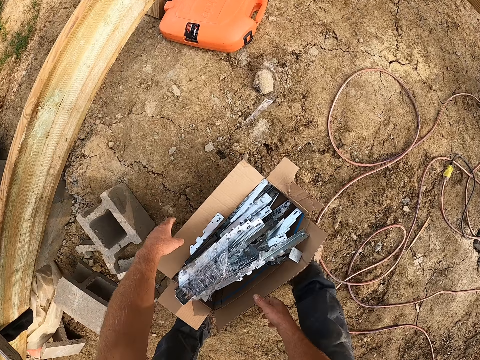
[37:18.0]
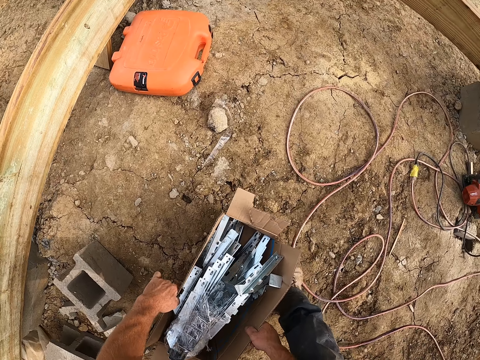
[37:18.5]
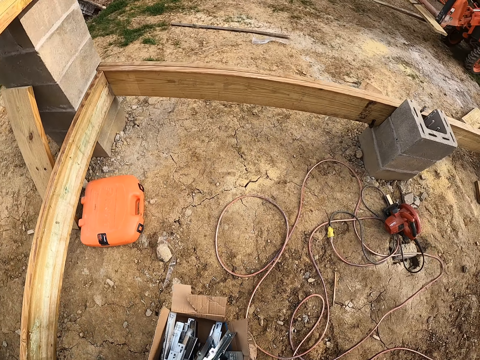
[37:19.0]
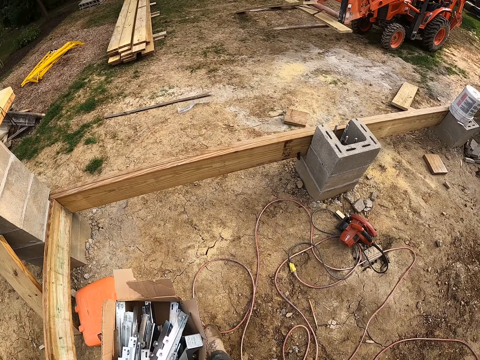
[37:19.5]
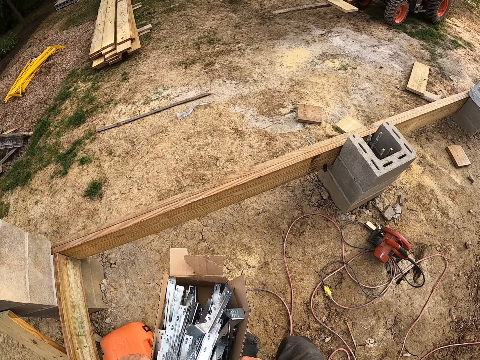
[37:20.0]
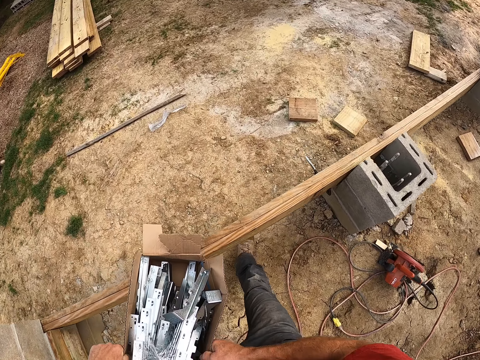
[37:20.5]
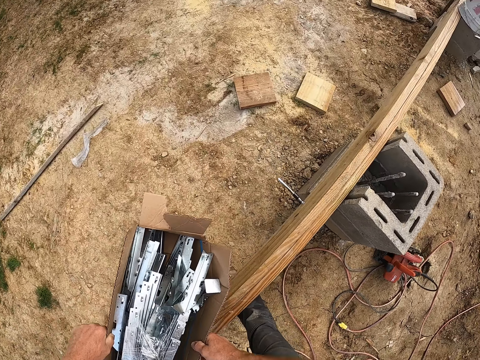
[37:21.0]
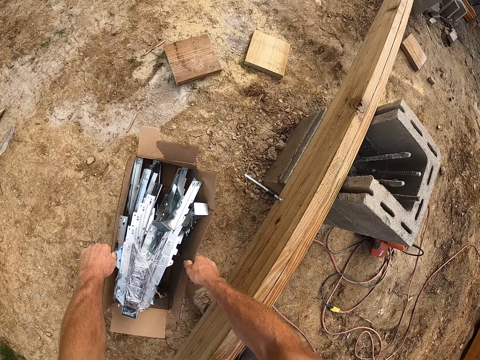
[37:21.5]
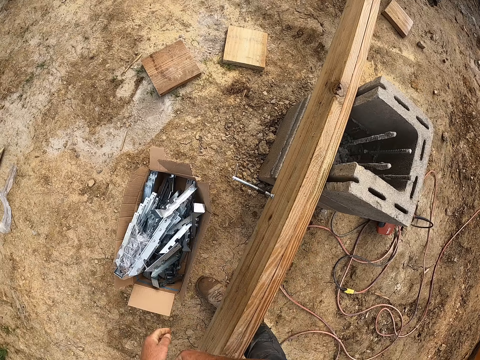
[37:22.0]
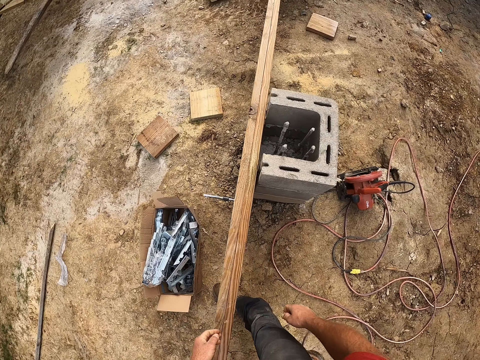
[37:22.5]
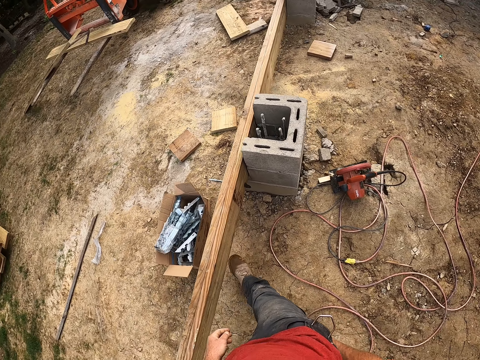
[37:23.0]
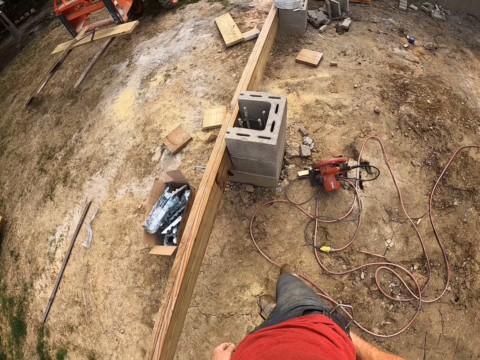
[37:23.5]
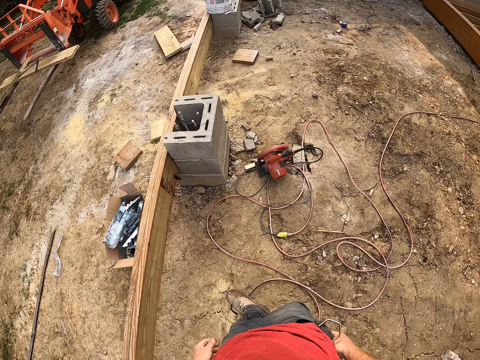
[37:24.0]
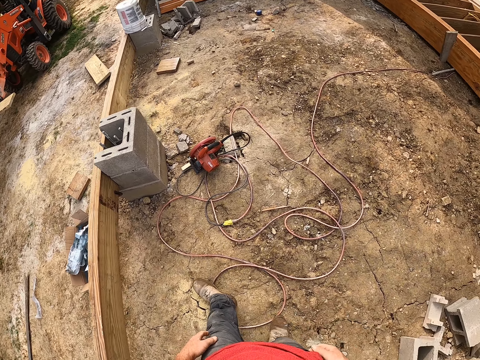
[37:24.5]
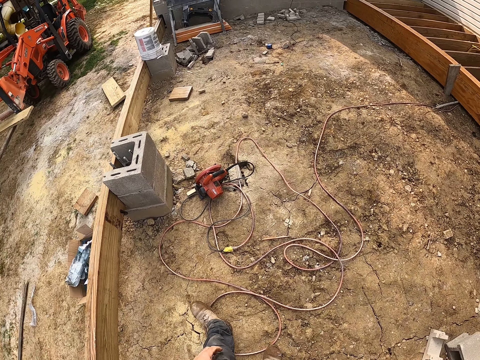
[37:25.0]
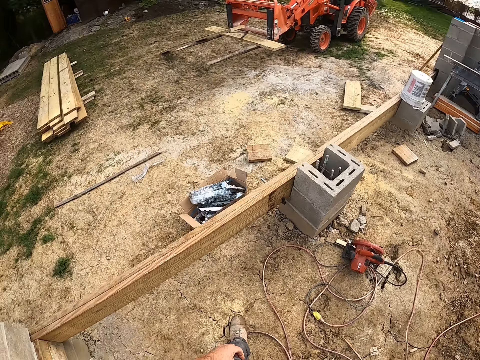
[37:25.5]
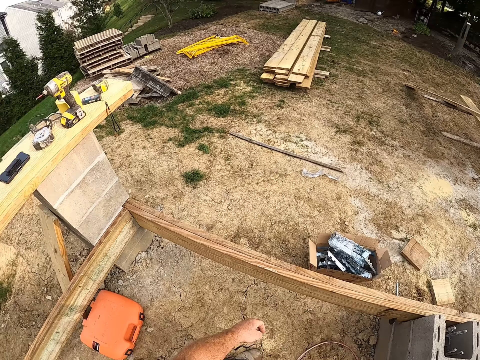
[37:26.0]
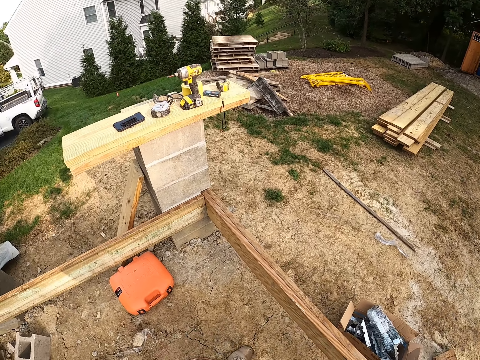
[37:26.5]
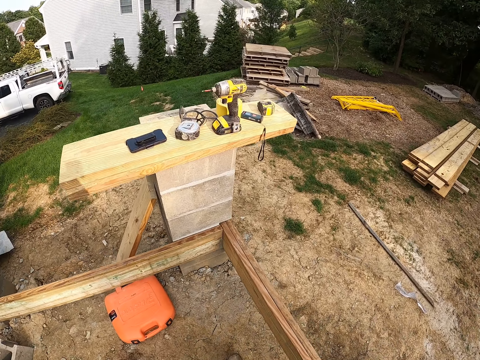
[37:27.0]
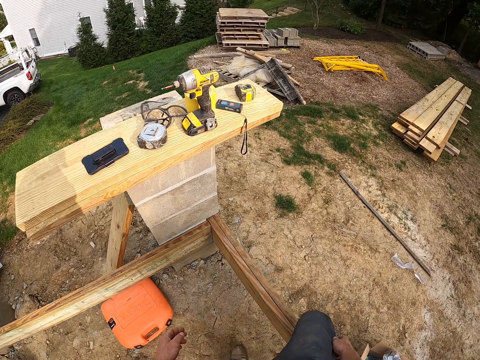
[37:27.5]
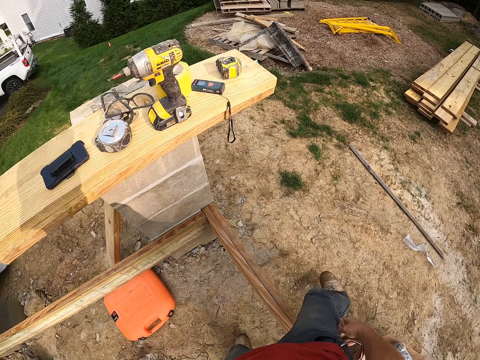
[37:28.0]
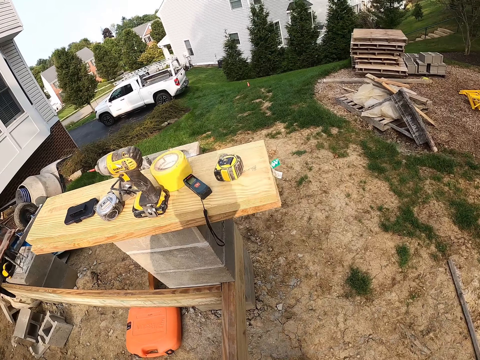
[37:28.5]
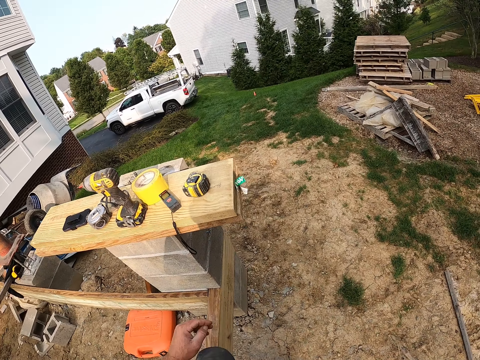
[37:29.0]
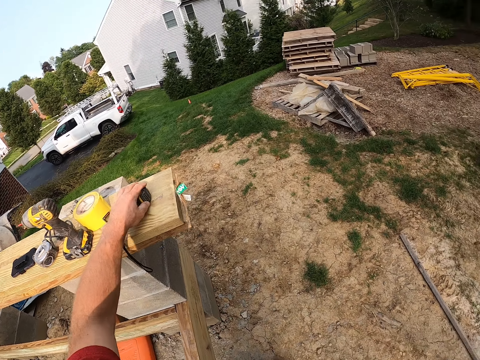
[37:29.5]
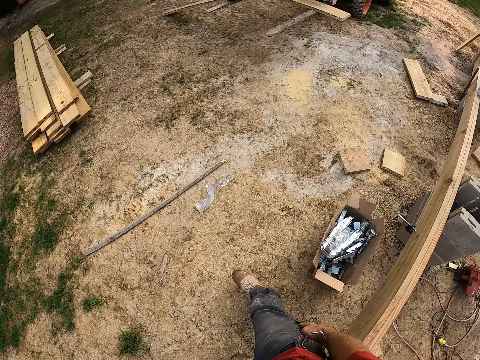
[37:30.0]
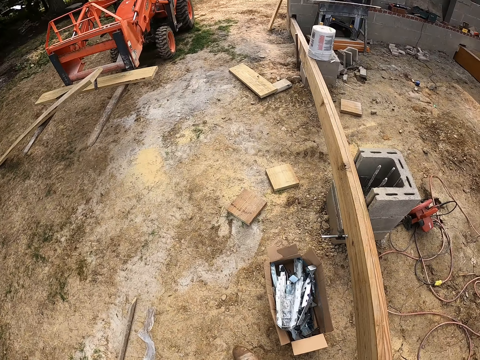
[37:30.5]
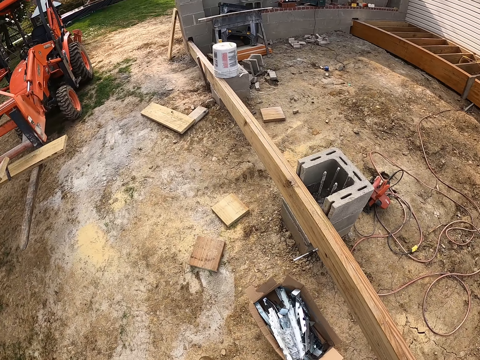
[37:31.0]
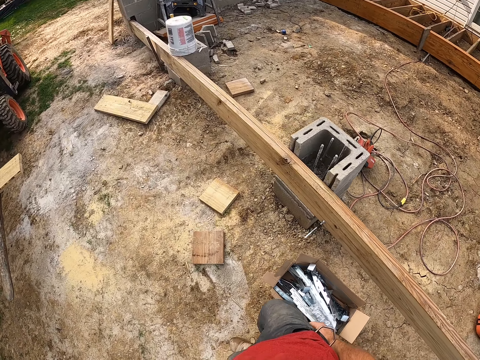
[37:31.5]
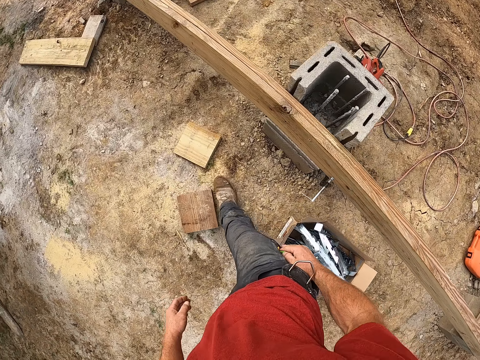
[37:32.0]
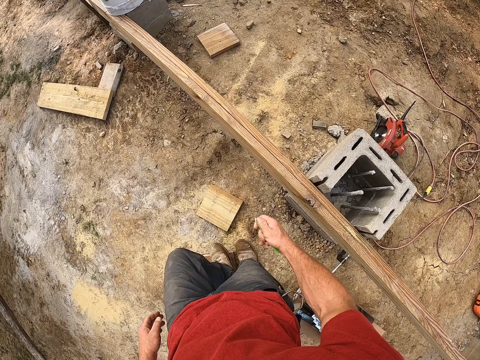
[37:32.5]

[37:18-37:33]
The camera wearer carries the carton on the ground with his hands. He moves forward. He lowers the carton in his hands on the ground. He moves around. He steps out of the wooden foundation. He picks up a retractable tape measure on the plank with his left hand. He moves around. He walks around the wooden foundation.

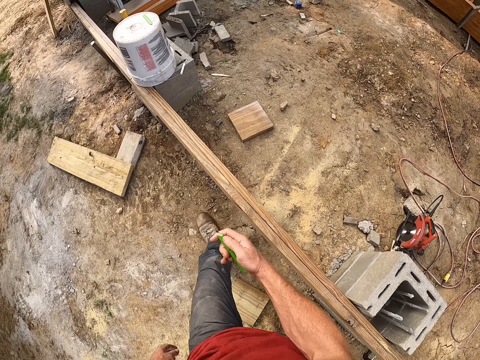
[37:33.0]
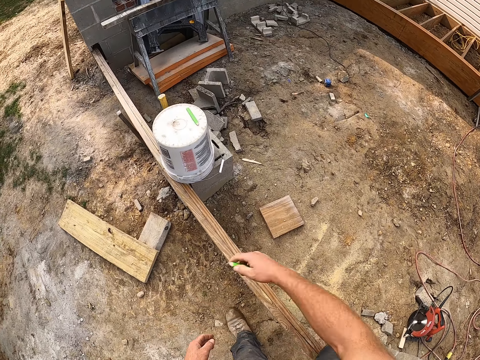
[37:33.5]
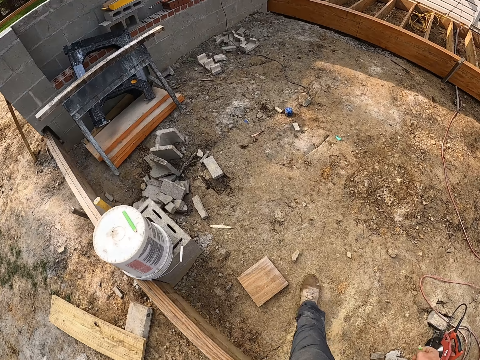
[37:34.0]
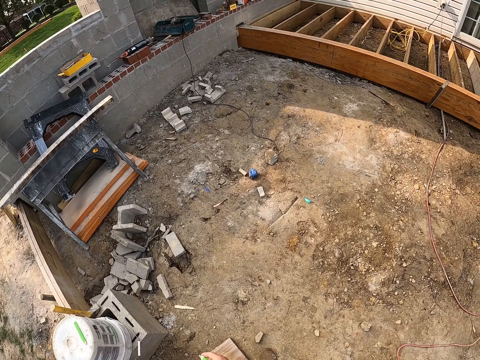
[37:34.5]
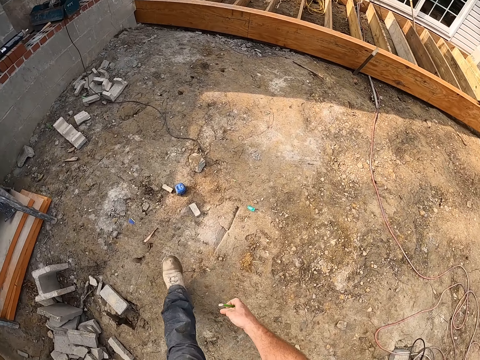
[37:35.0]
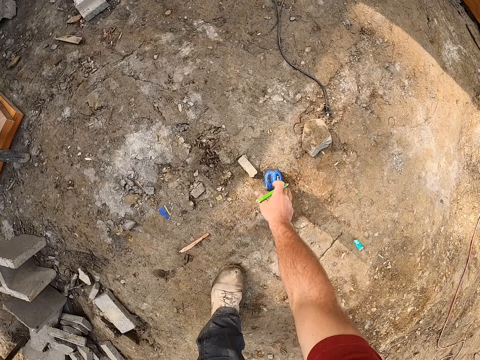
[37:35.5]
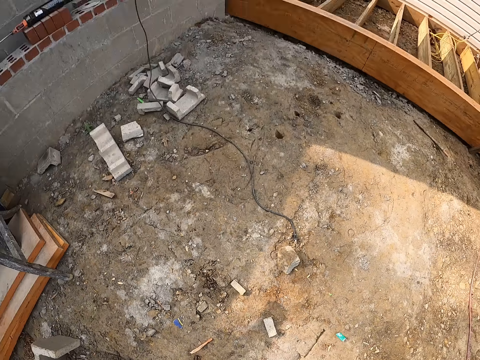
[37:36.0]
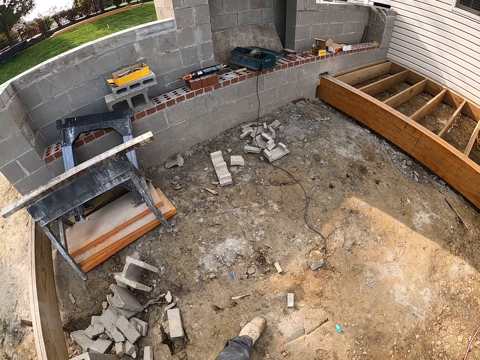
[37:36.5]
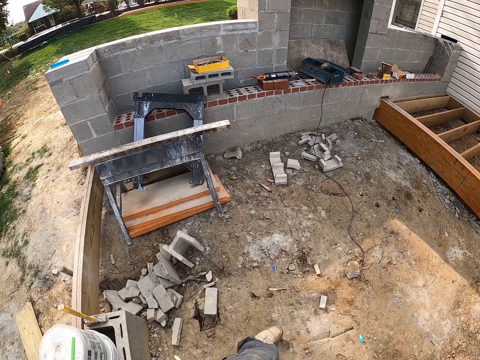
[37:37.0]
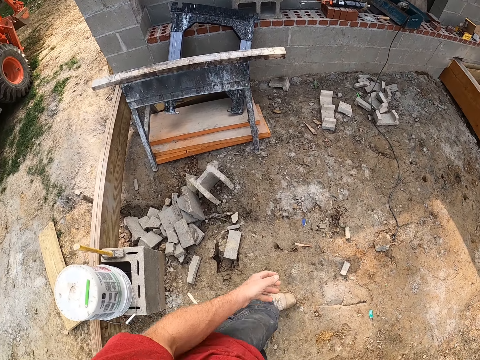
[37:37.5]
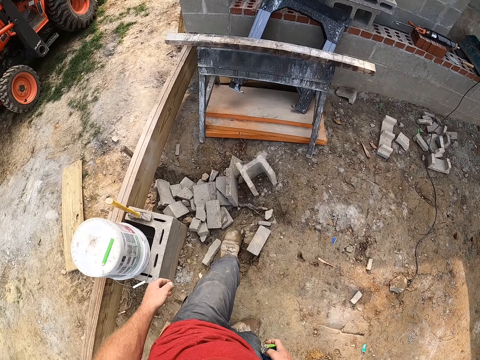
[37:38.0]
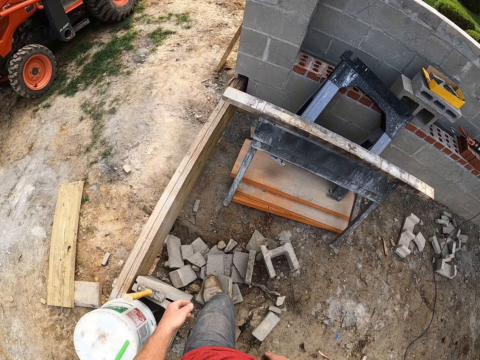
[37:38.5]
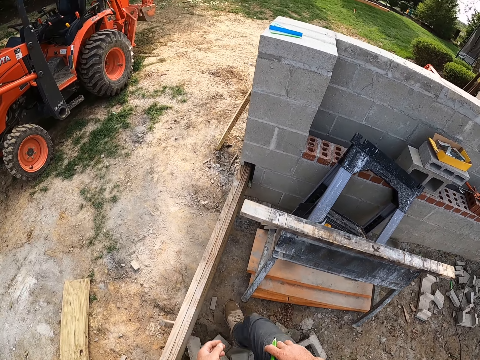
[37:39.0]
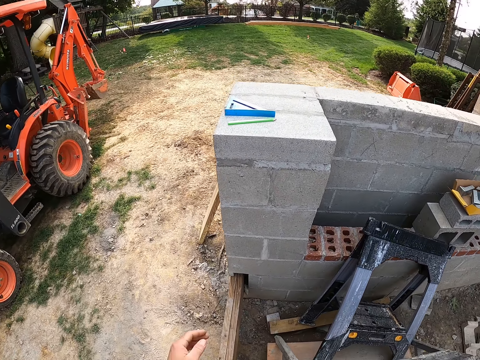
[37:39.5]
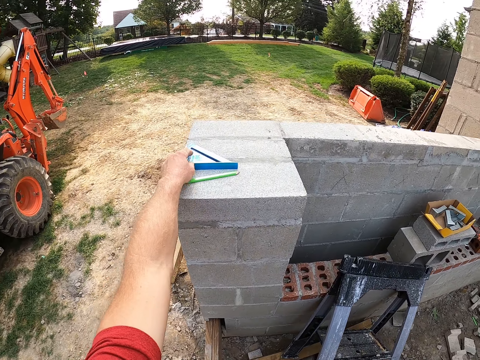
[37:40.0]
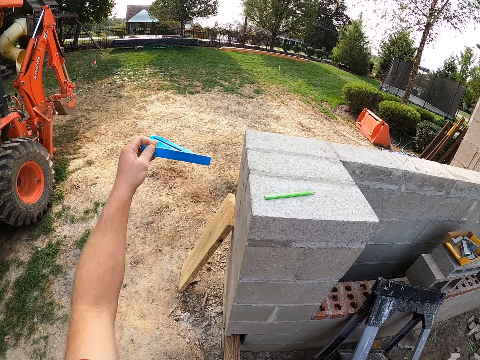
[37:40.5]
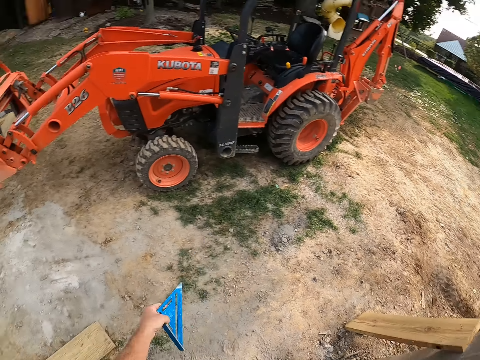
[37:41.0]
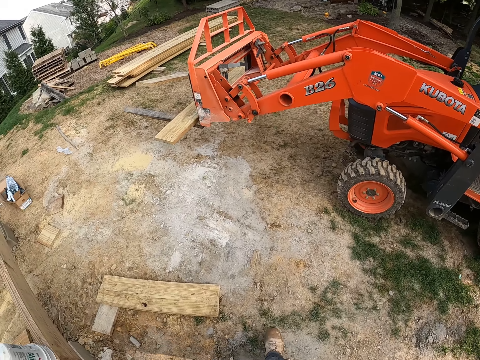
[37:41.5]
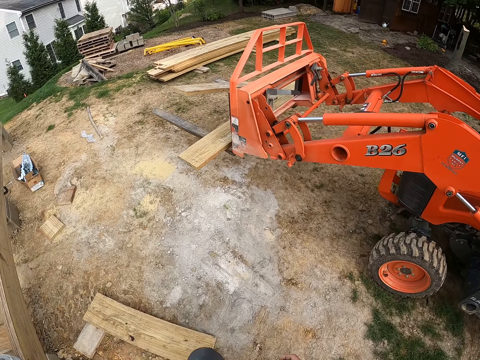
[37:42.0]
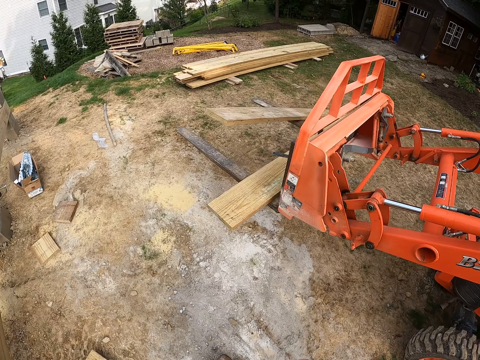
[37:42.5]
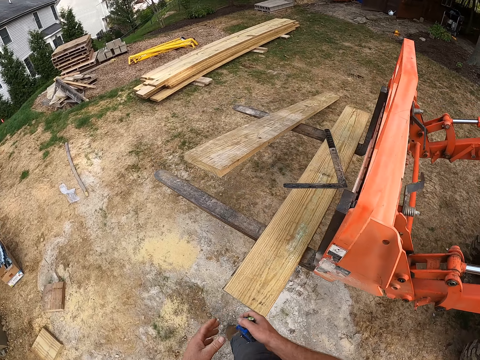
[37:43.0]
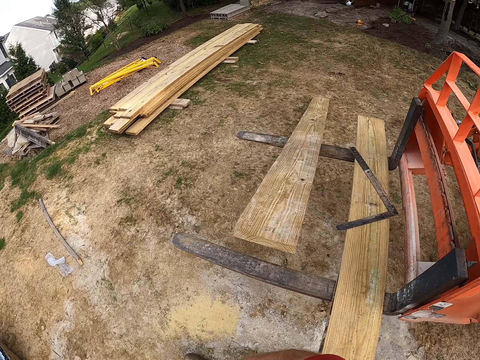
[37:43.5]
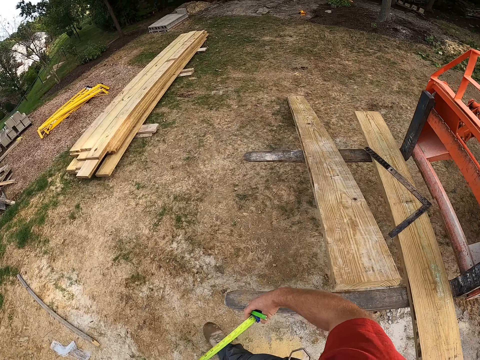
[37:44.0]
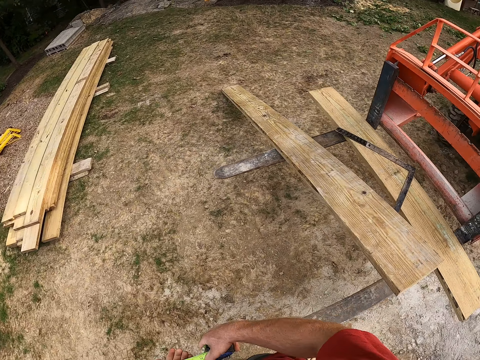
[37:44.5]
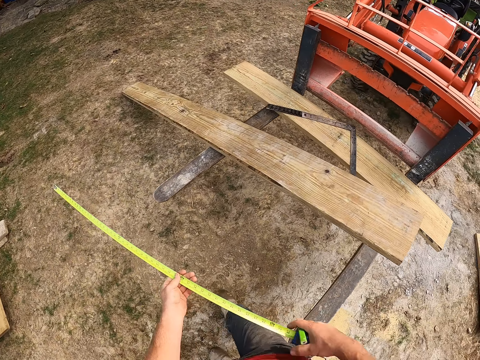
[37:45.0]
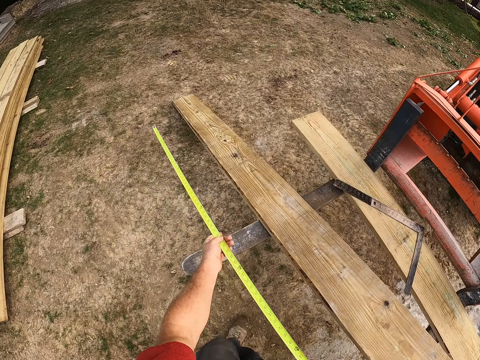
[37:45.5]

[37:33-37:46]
The camera wearer crosses a plank into the wooden foundation. He picks up another retractable tape measure on the ground with his right hand. He moves around. He picks up a square ruler or speed square on a wall with his left hand. He steps out of the wooden foundation. He walks towards a forklift. He moves around. He pulls out the tape of the tape measure in his hands.
